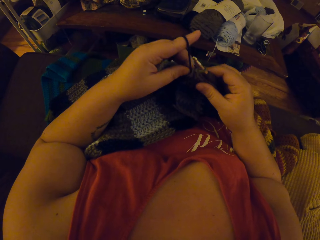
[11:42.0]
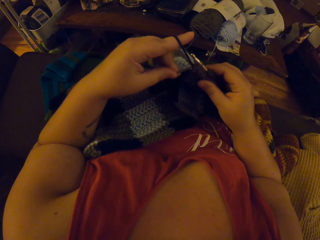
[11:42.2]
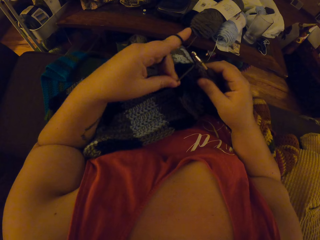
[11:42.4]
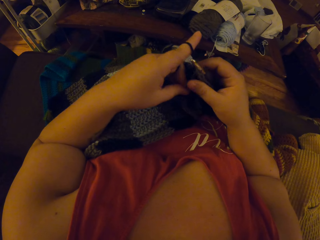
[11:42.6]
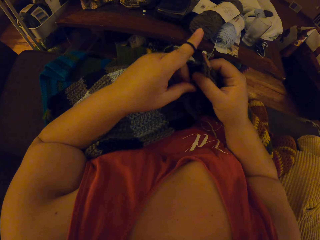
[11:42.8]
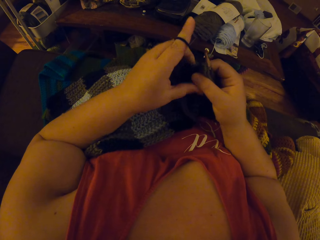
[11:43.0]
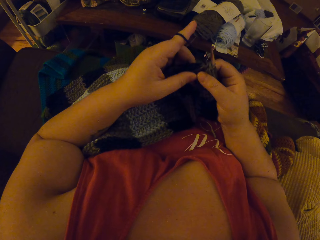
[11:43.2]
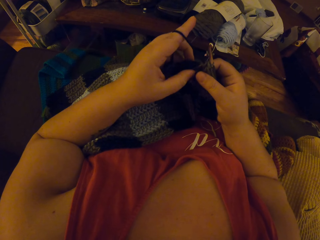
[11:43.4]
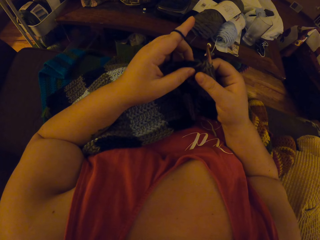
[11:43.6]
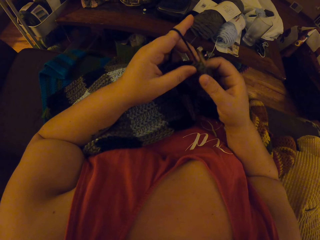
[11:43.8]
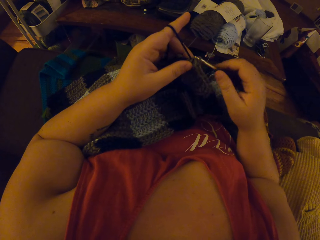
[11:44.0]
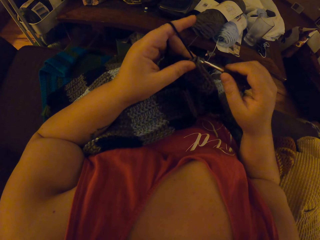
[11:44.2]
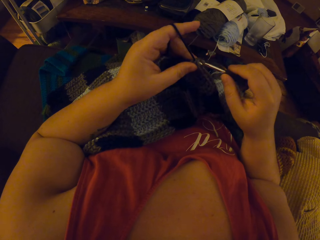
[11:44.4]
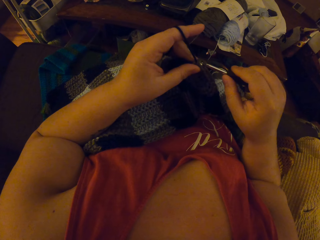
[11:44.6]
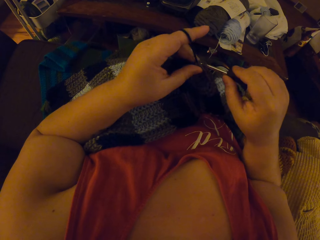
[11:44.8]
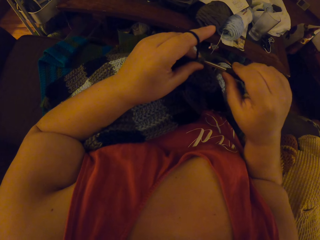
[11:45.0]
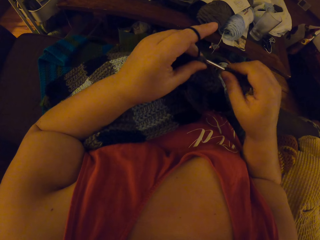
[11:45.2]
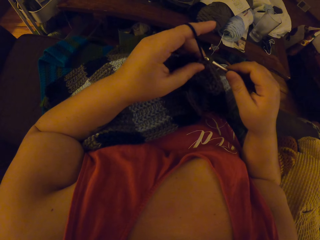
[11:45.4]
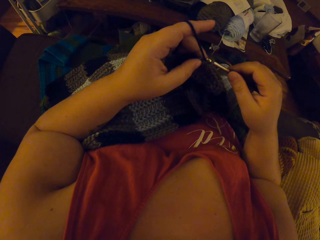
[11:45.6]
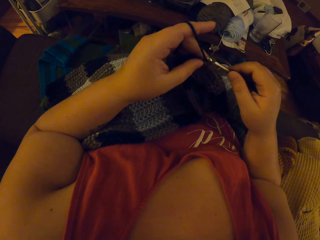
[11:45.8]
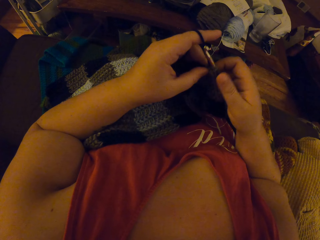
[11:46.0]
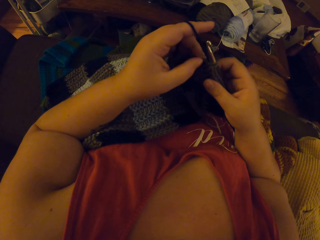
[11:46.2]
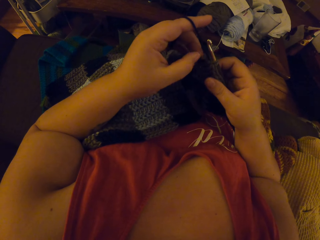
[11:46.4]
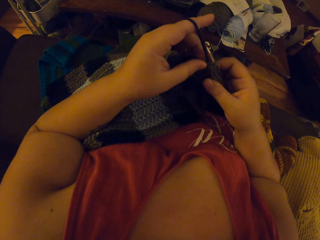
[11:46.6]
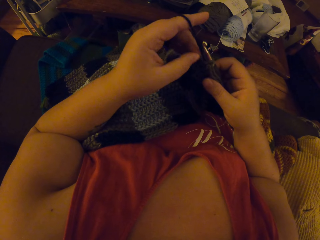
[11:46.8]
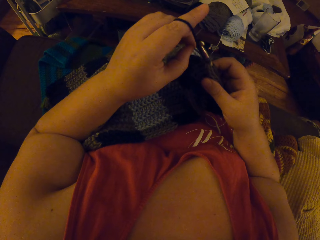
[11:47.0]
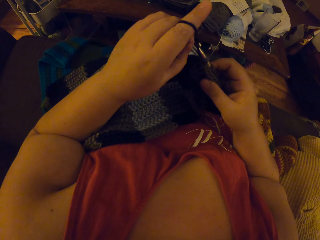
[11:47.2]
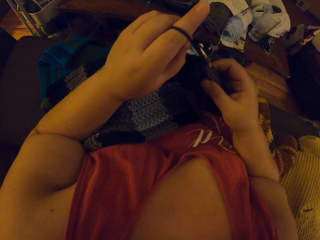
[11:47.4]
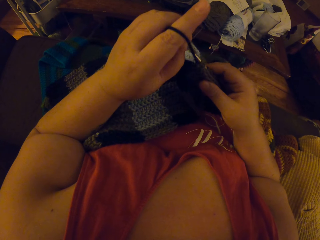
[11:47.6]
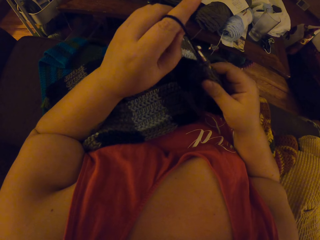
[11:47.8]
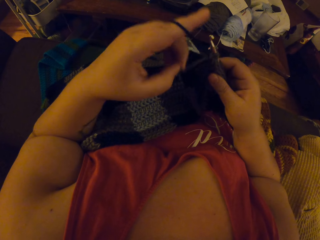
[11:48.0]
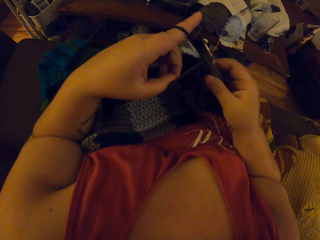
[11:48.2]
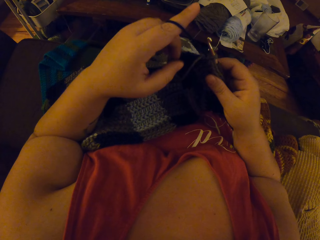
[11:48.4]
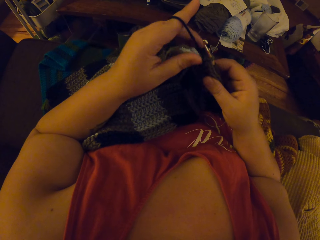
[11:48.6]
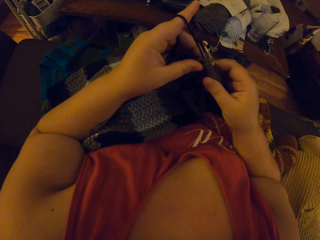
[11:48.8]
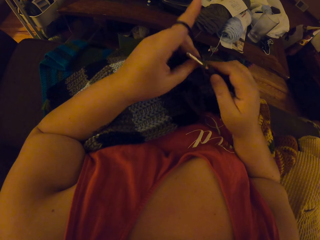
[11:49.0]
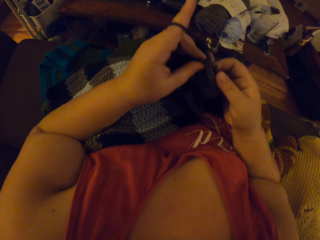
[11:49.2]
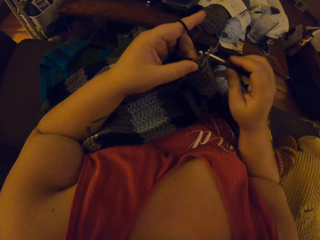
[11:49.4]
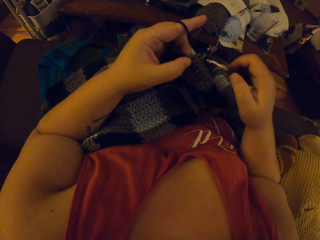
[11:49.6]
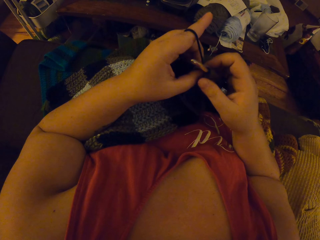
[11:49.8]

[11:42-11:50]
The camera wearer continues crocheting with the yarn.

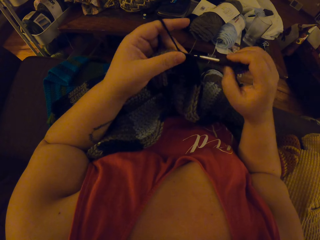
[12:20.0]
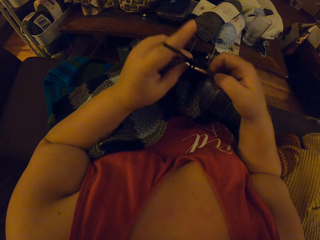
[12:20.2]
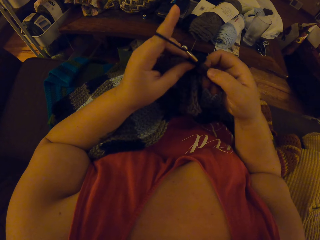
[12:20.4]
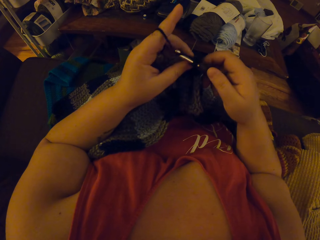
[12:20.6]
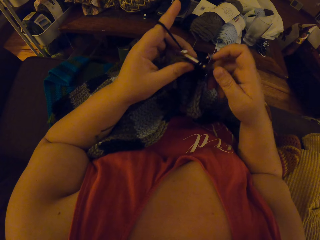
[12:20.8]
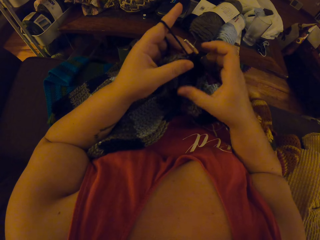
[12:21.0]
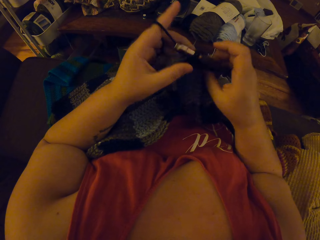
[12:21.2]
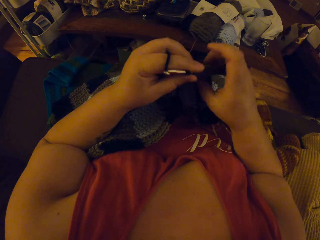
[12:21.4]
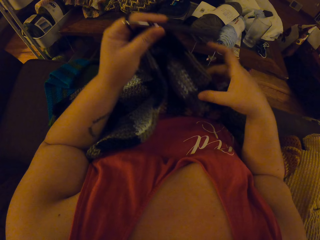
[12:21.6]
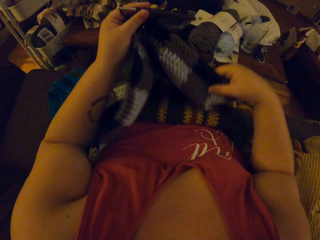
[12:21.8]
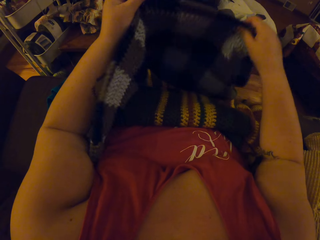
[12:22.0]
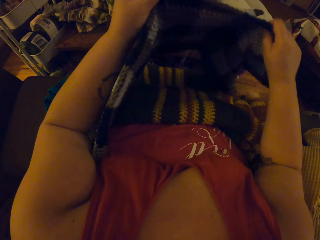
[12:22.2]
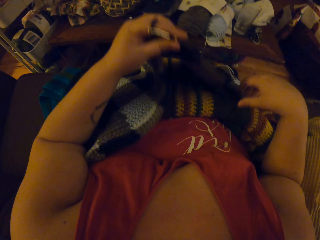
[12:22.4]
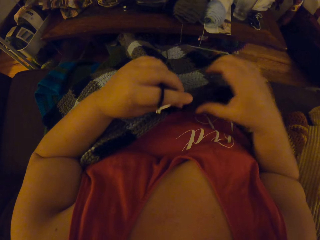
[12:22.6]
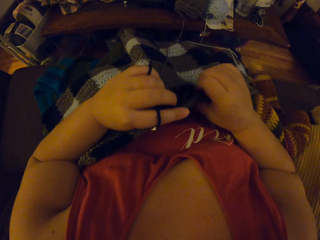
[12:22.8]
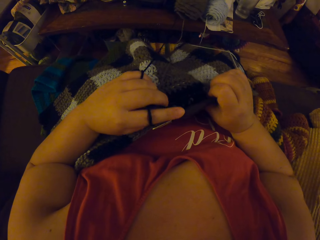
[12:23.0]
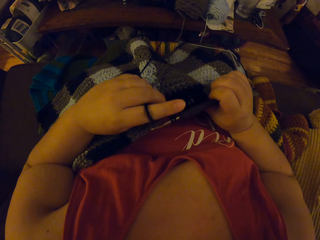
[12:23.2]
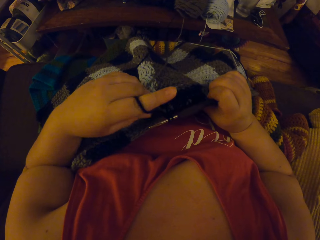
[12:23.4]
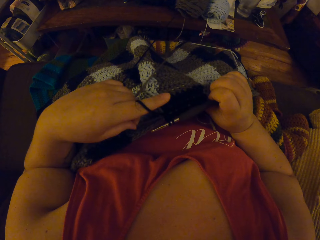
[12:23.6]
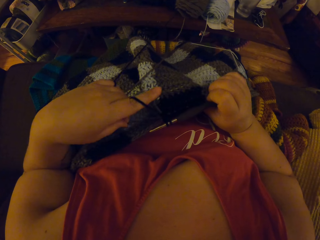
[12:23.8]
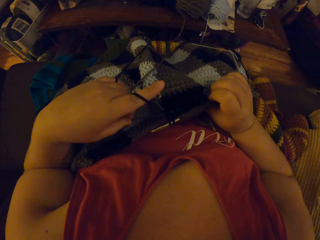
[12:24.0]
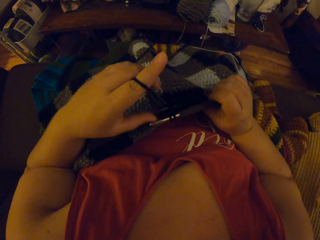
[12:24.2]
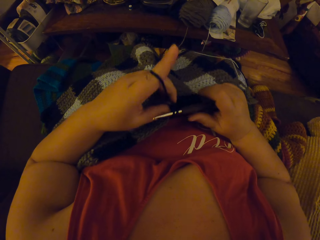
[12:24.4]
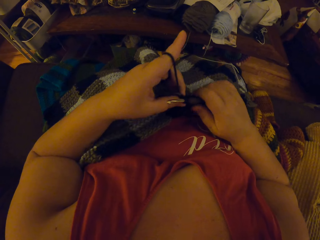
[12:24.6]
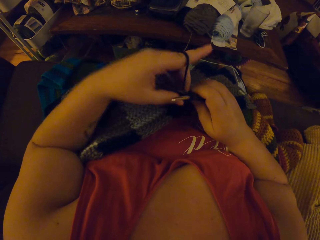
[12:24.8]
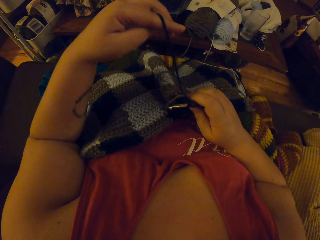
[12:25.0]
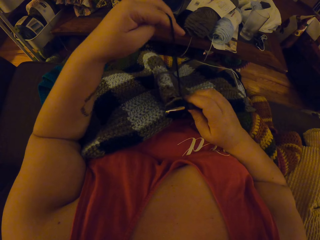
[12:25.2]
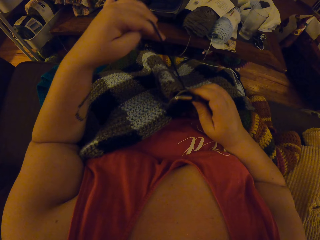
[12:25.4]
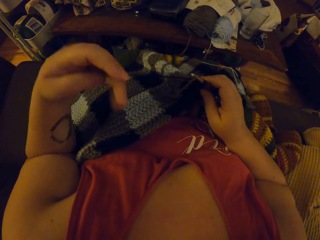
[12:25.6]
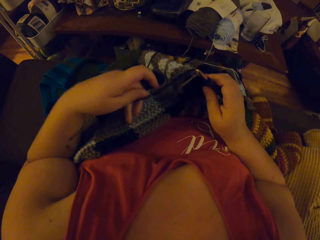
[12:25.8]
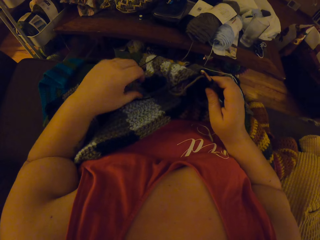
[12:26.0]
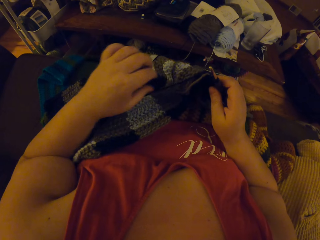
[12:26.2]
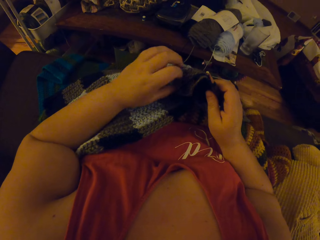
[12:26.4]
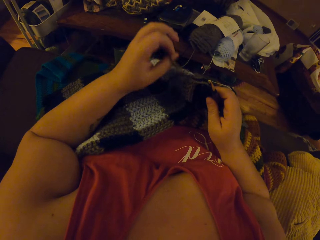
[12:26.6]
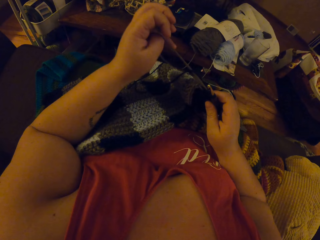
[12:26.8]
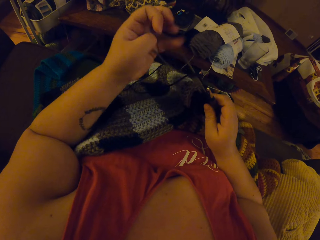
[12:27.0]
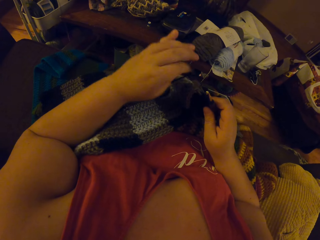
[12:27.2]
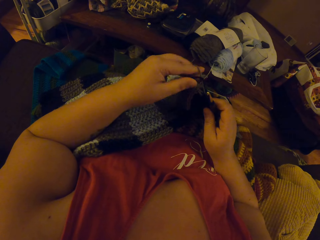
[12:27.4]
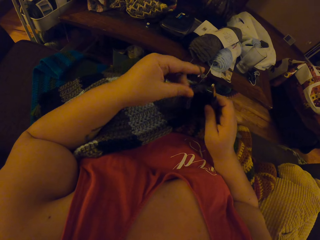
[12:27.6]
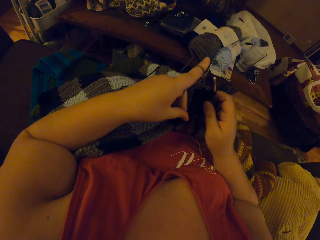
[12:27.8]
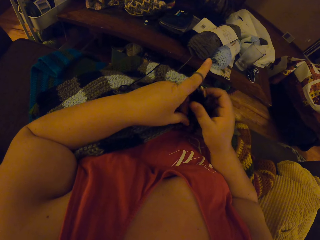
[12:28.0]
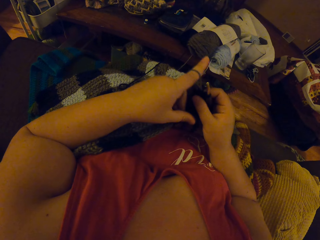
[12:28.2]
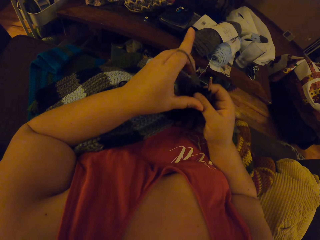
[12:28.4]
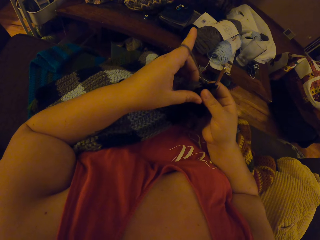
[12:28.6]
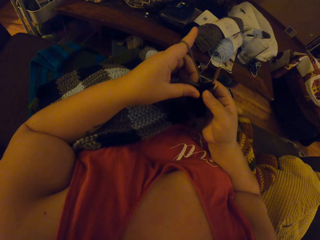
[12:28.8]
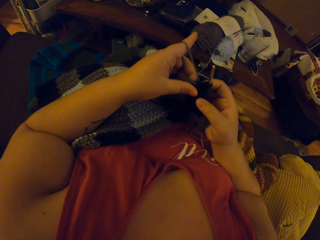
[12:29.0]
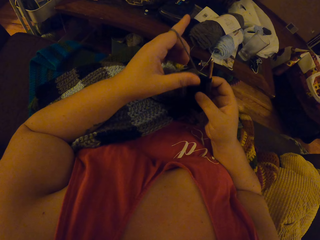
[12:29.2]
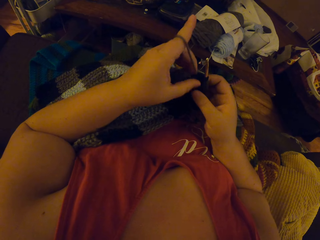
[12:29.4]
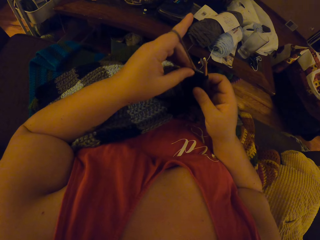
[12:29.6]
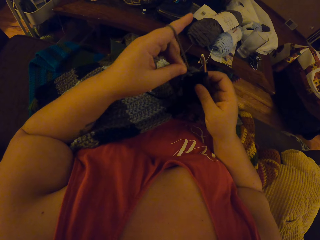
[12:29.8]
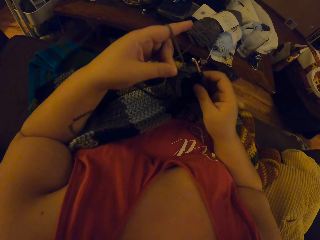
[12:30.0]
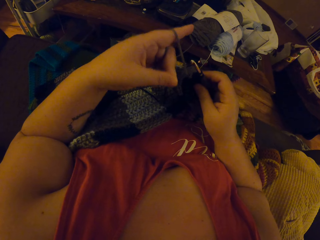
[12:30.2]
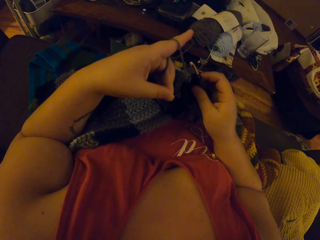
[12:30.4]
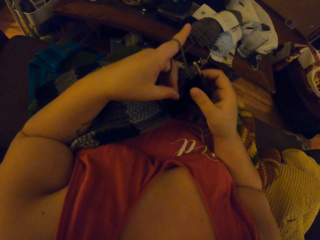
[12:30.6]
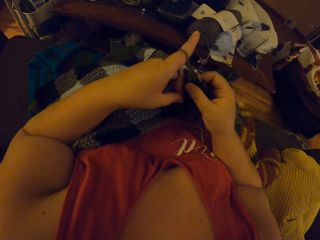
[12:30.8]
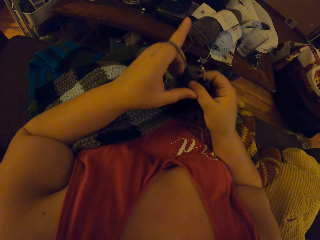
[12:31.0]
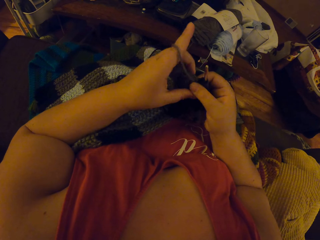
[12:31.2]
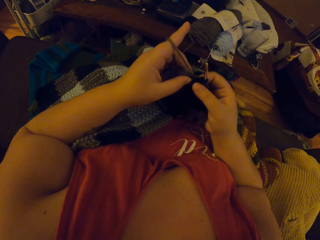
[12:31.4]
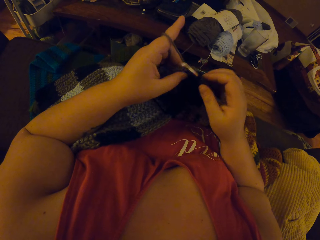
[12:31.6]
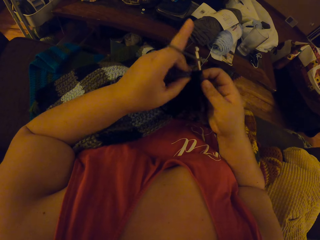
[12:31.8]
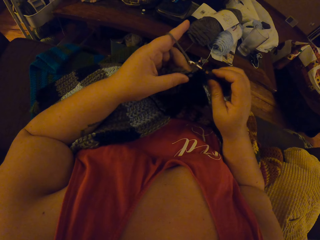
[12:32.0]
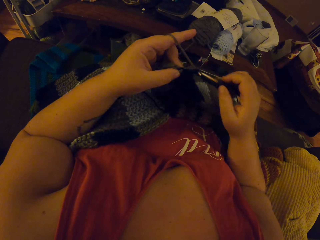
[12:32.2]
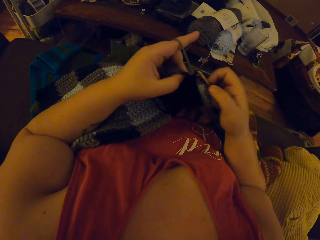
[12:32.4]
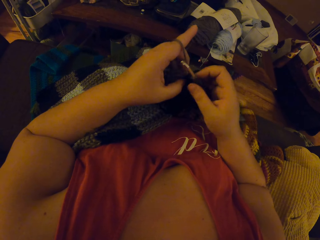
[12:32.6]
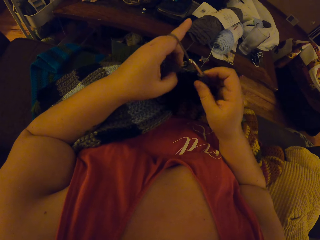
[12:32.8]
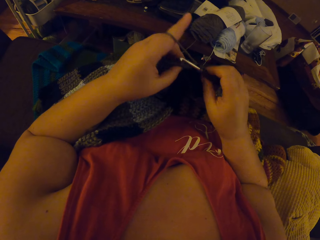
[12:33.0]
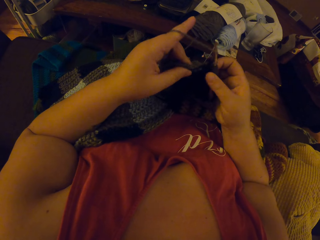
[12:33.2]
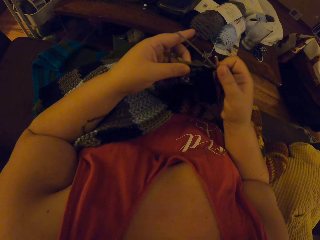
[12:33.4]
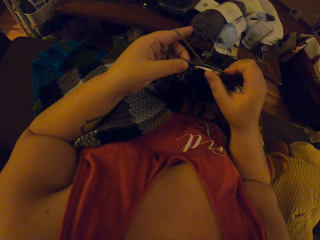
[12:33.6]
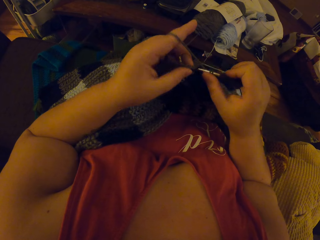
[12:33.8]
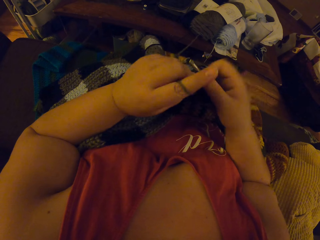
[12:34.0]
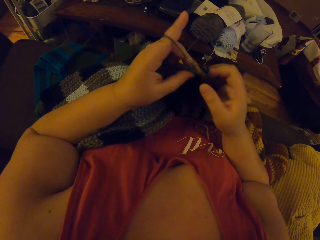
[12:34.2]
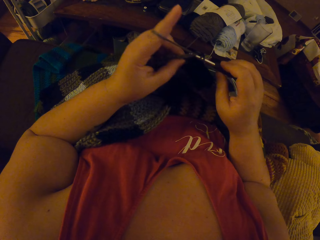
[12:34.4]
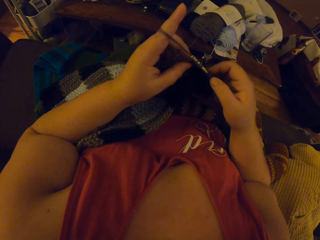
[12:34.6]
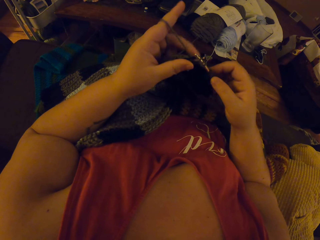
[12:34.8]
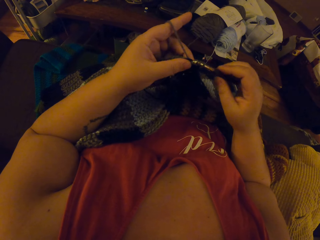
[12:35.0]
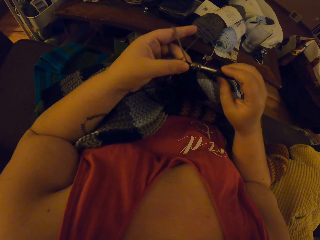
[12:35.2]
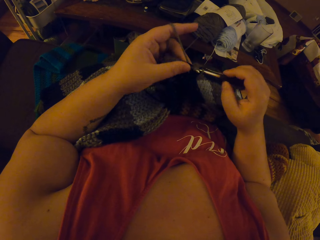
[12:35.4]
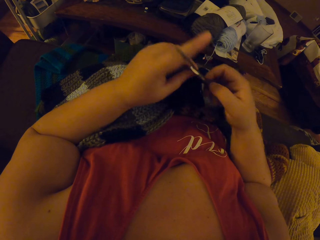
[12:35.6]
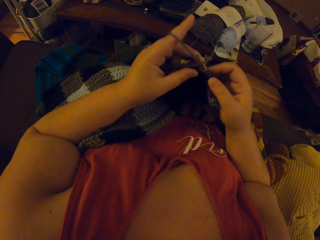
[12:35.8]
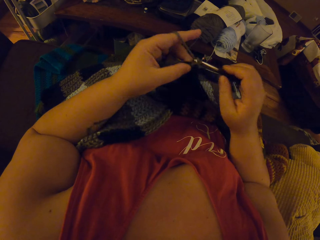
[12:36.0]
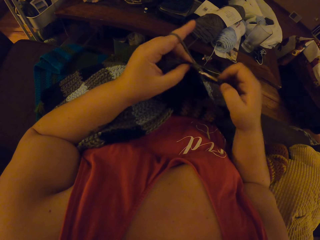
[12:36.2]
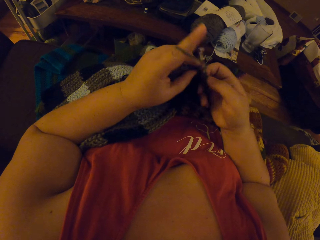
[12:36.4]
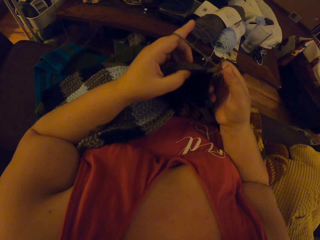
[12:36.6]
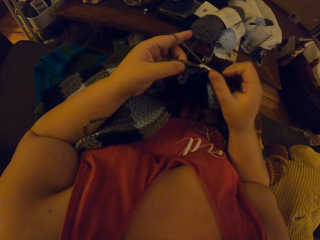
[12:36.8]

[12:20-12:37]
The camera wearer adjusts the edges of the crochet with her two hands. She lifts the fabric. She adjusts the yarn with her left hand. She continues crocheting with the yarn.
